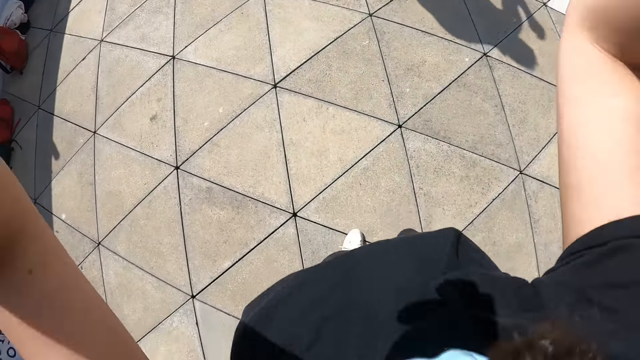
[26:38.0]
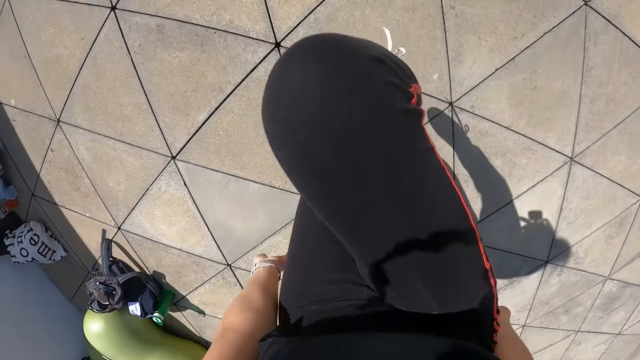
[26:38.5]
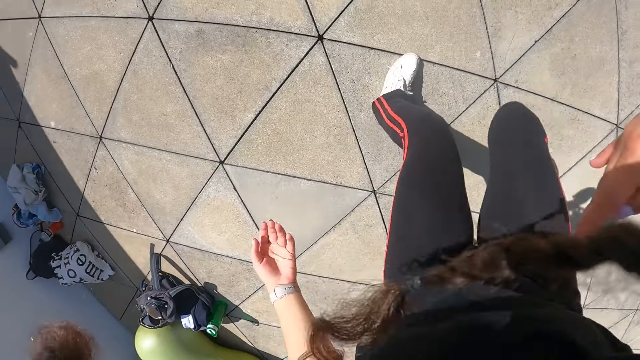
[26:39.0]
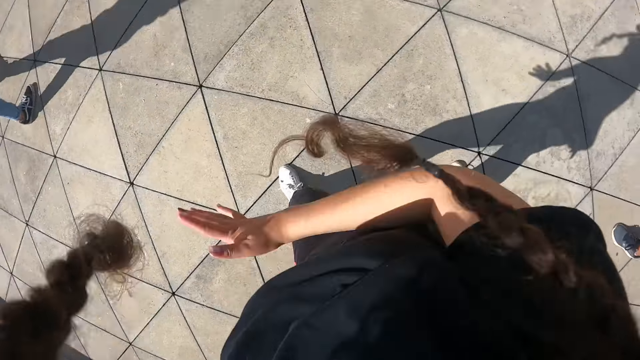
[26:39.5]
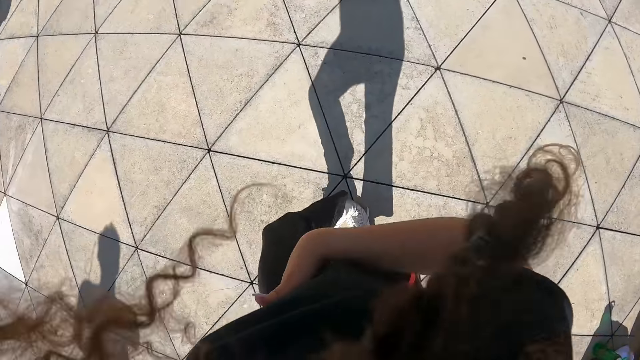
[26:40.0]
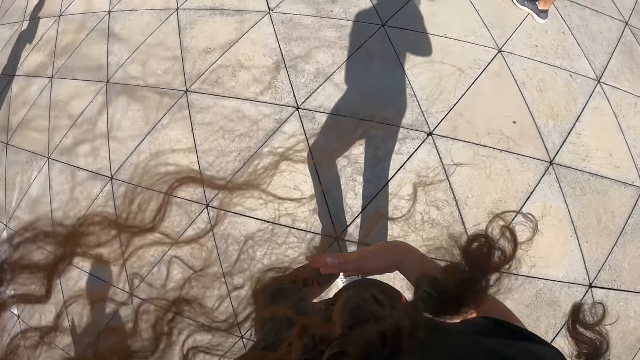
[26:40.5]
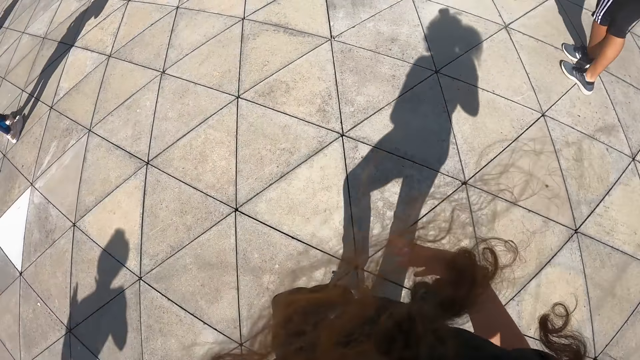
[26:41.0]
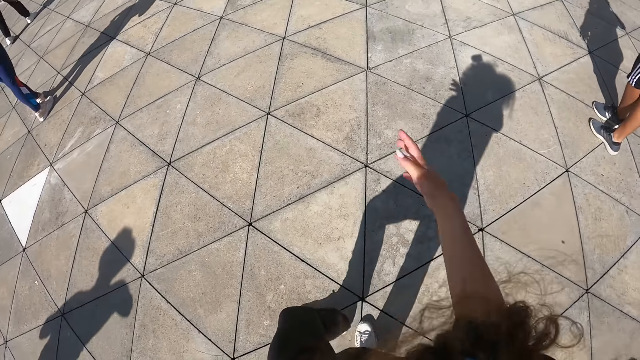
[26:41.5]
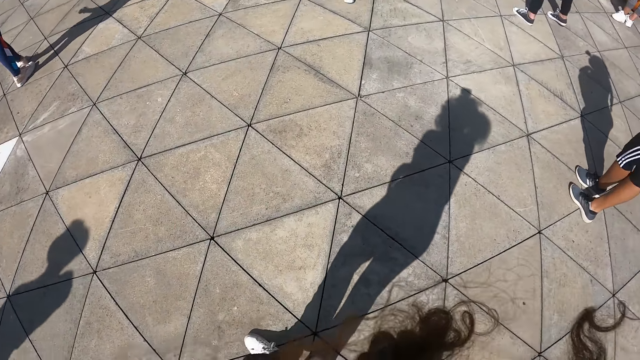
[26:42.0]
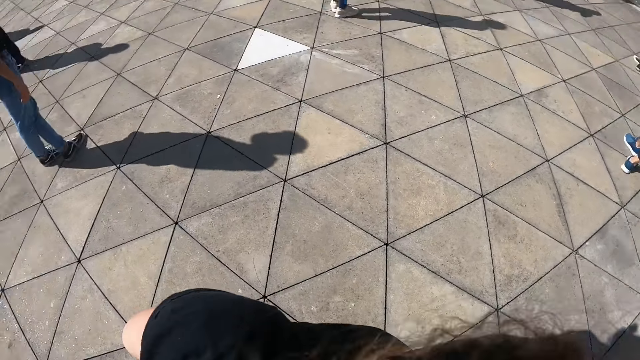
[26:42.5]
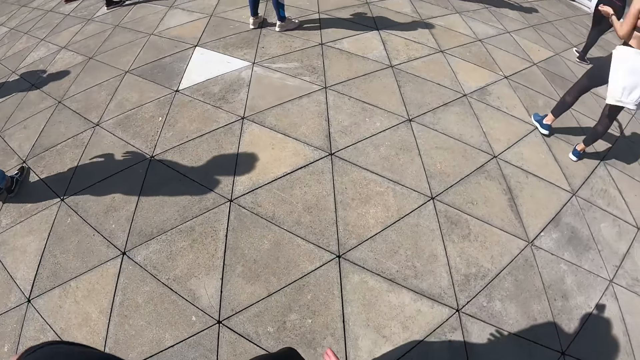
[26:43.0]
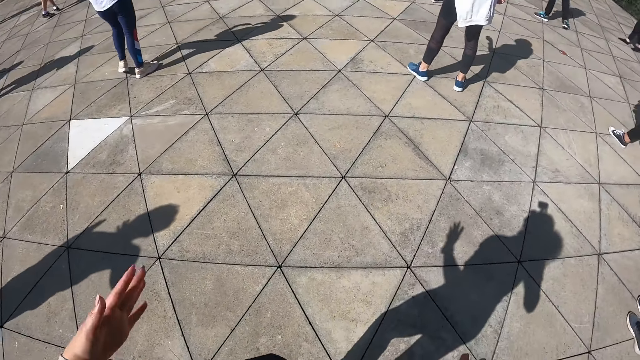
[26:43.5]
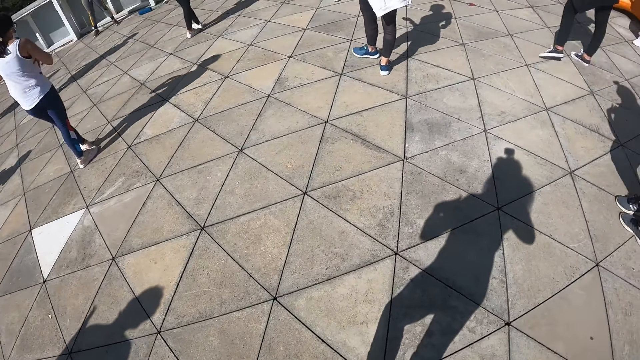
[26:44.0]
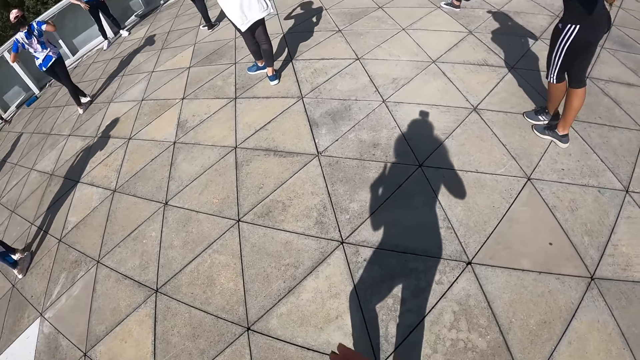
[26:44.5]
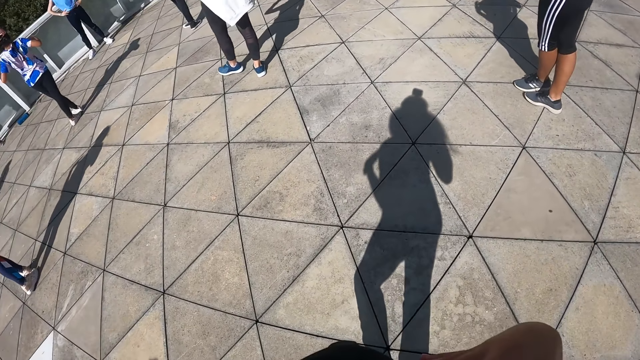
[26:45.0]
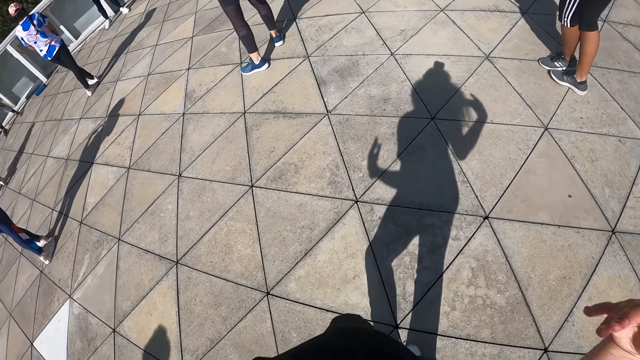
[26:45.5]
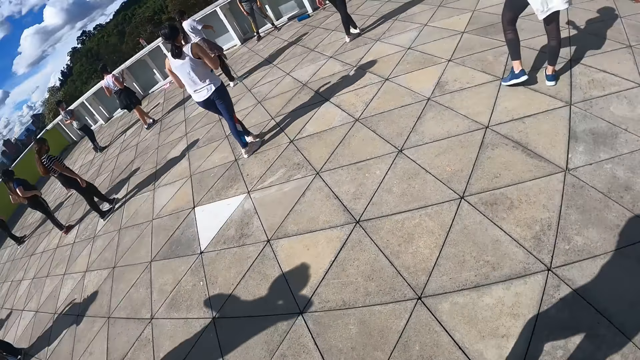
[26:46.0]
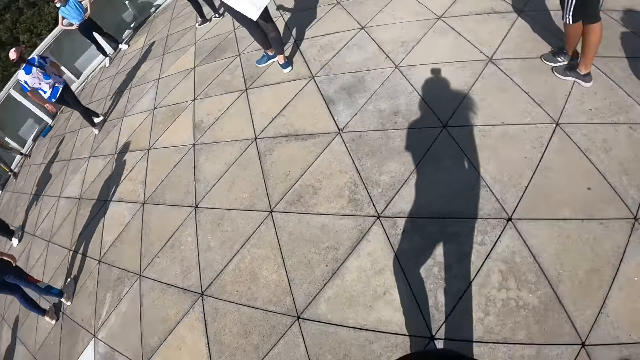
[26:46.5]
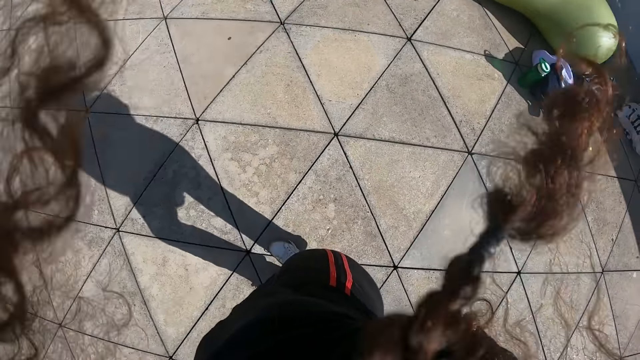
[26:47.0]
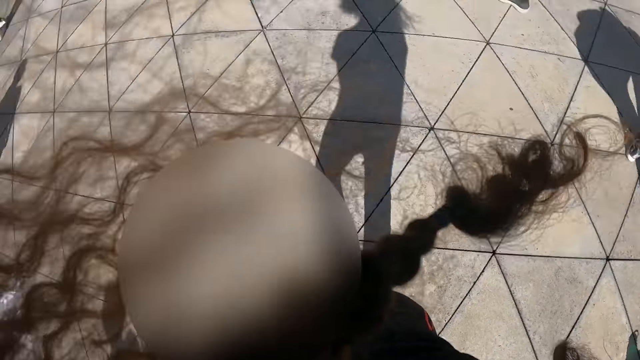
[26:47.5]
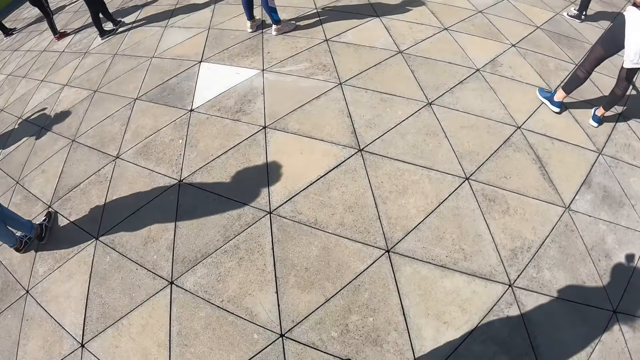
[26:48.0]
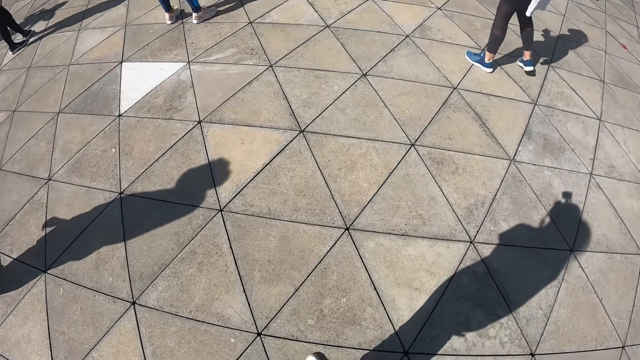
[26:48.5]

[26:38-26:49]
The camera wearer raises her right leg, drops her hands to her sides, and swings her right hand to her side. She looks around. A woman moves her legs. The camera wearer looks around.

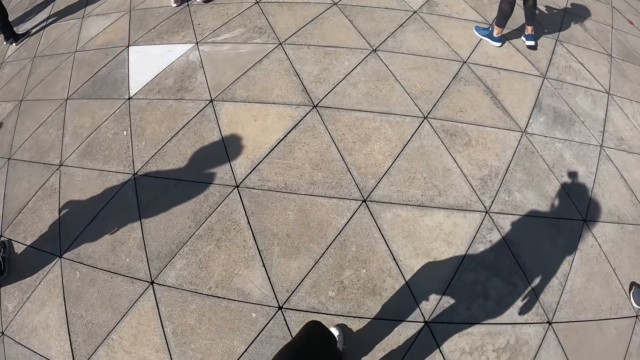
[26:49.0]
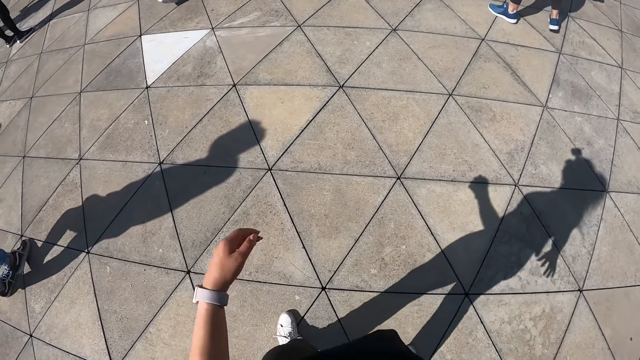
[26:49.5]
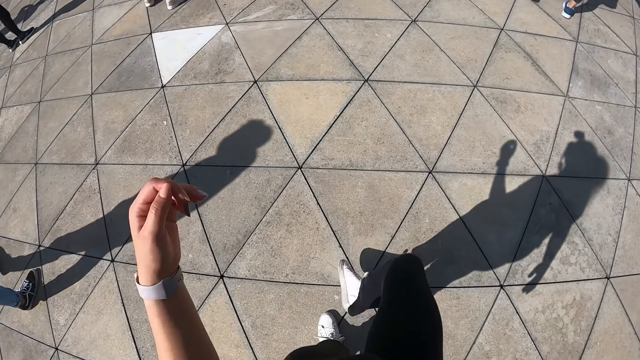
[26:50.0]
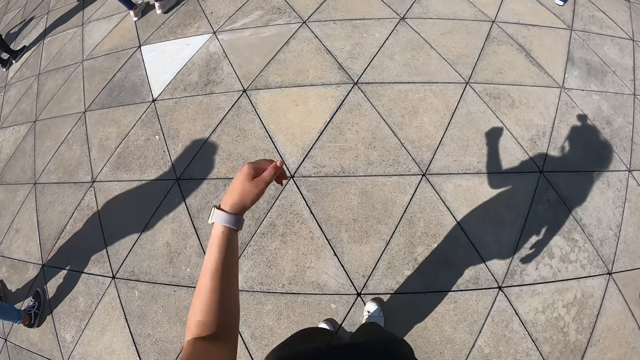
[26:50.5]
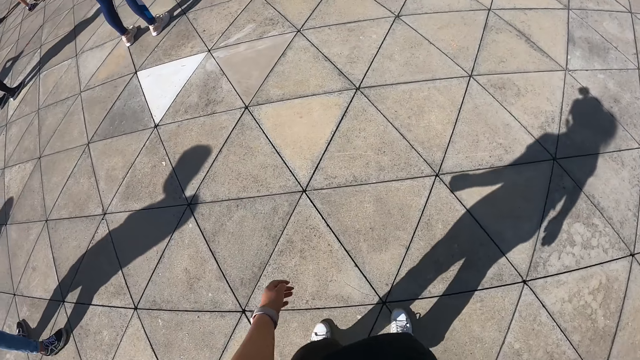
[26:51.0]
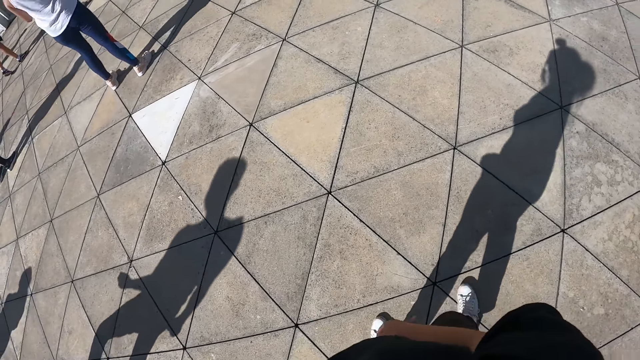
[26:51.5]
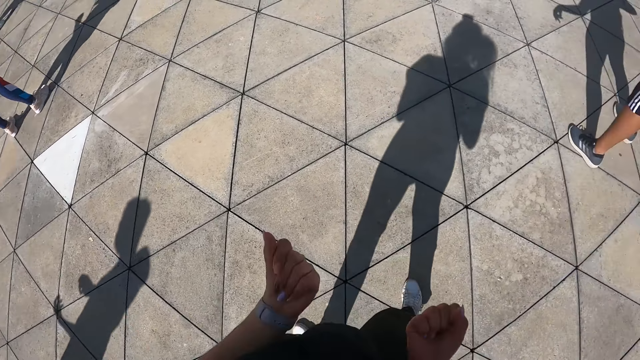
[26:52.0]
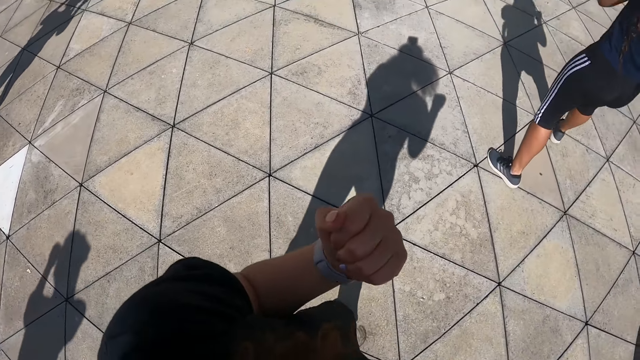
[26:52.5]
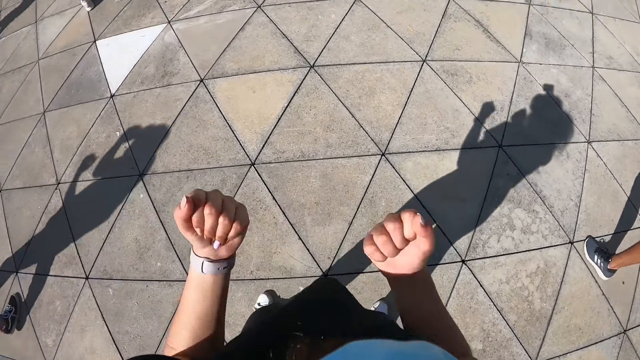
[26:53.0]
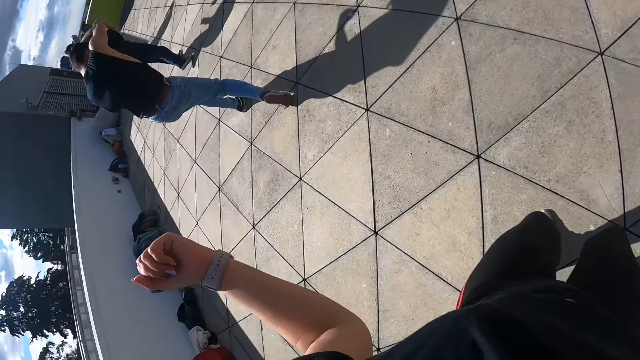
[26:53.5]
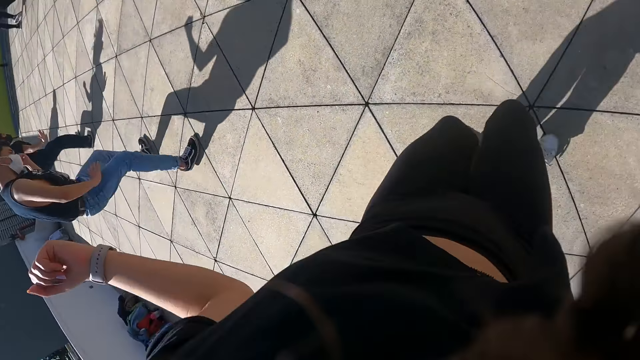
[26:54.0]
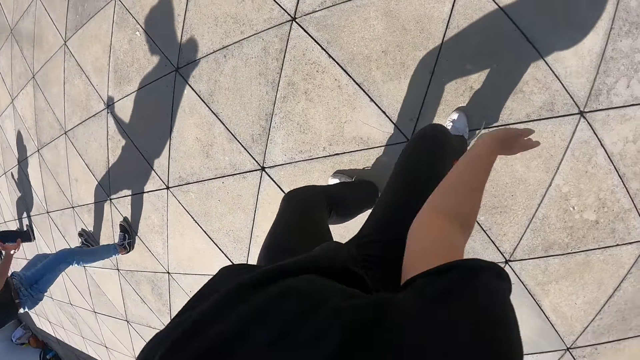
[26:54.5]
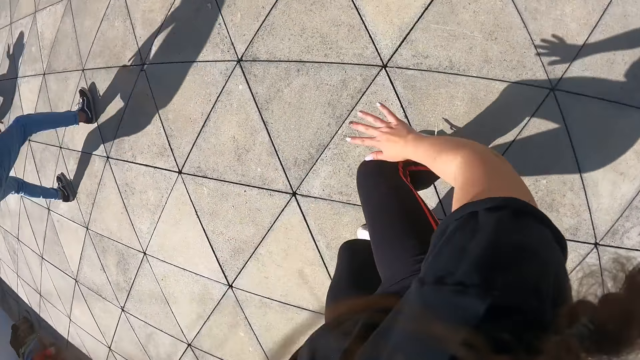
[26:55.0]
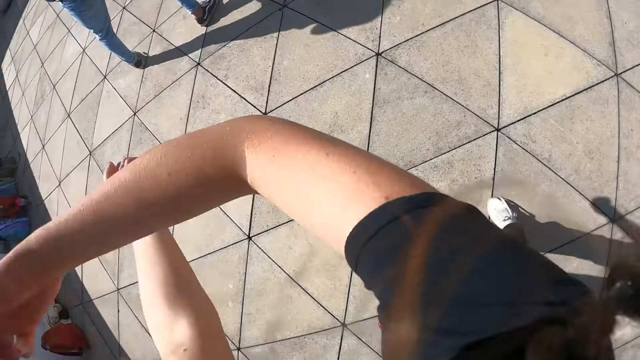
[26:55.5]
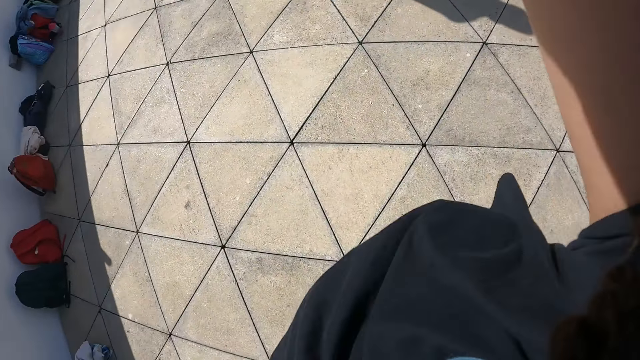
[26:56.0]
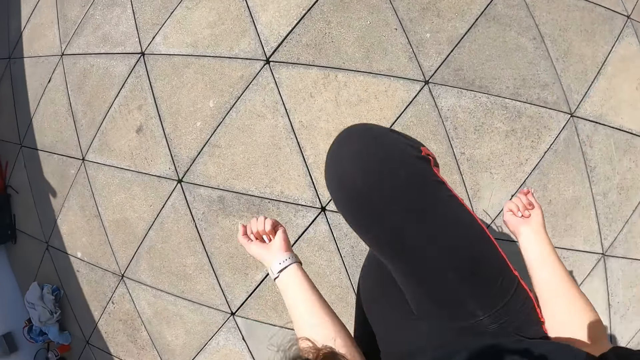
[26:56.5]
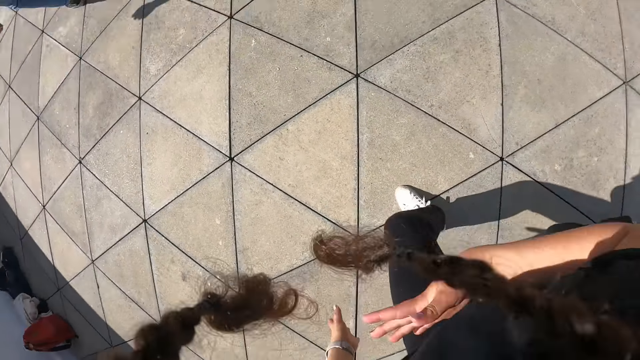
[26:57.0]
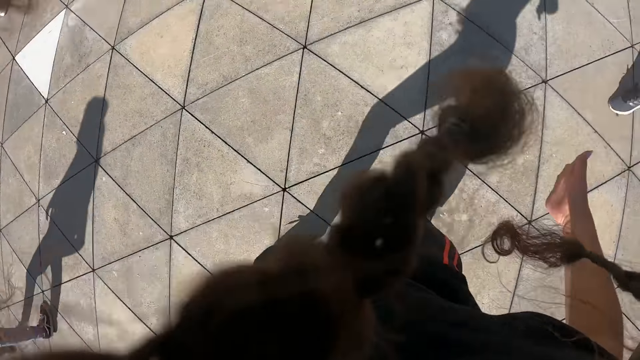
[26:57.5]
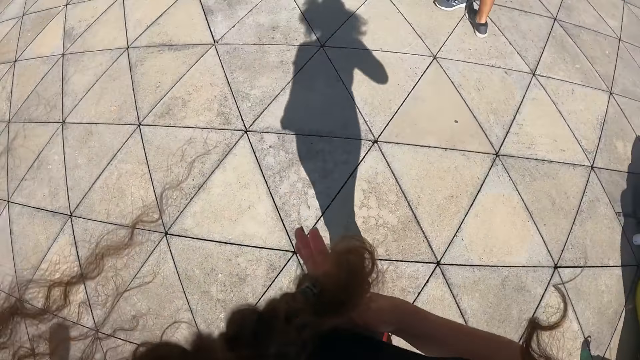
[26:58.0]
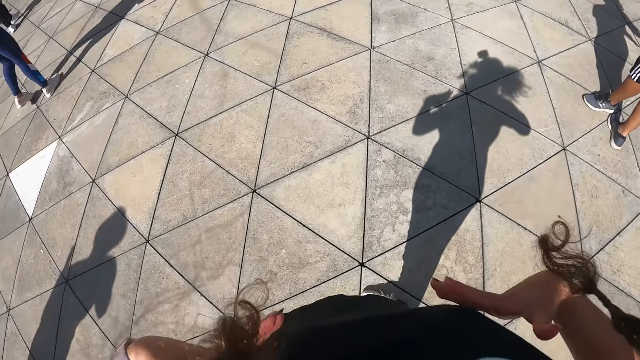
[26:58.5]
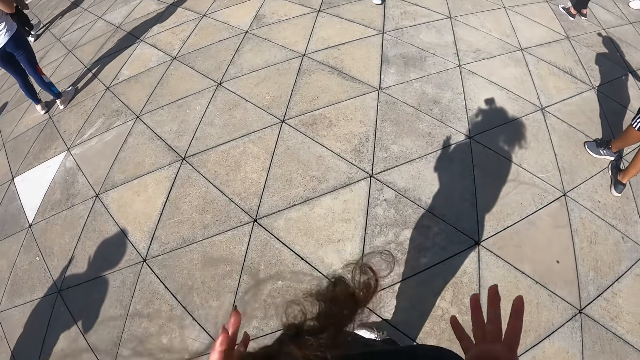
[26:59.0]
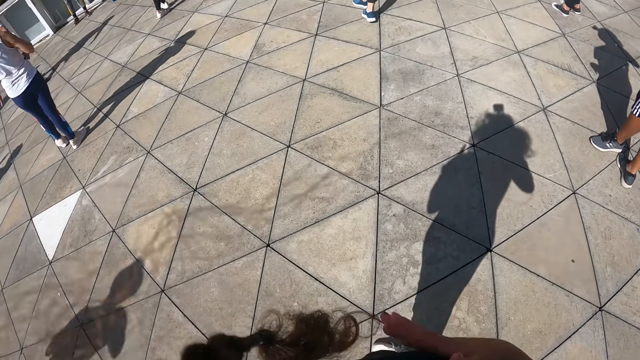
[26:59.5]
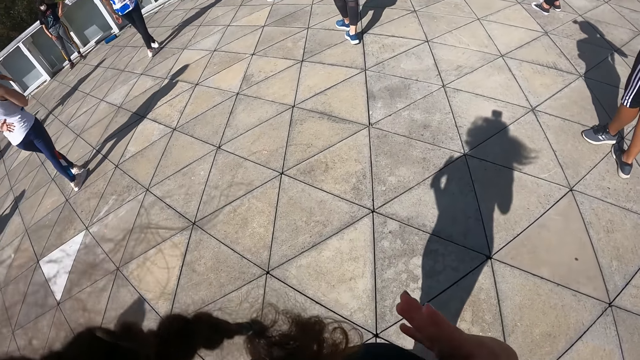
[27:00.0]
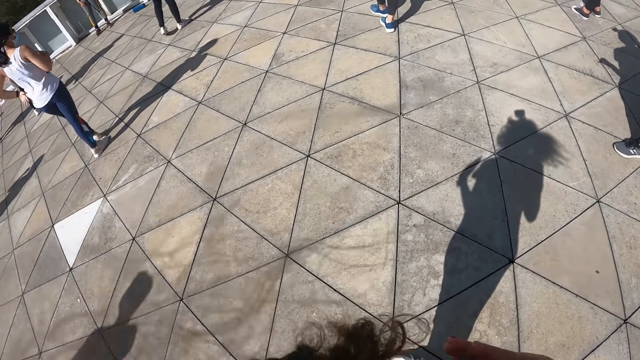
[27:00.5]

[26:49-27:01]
A woman moves her legs. The camera wearer kicks her right leg around. She moves her legs. She swings her clenched fist around. She dances. She kicks her right leg around and swings her right hand. She drops her hands to her sides. She raises her right leg. She kicks her right leg back. She swings her hands. She crosses her left leg over her right leg. She places her hands on her chest region.
